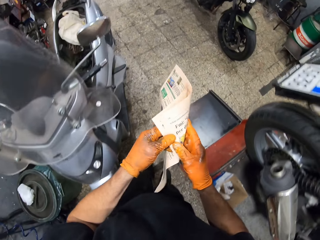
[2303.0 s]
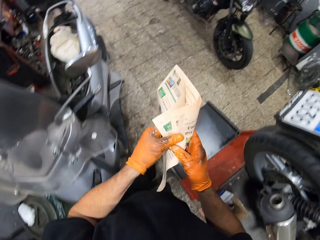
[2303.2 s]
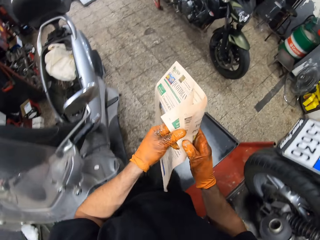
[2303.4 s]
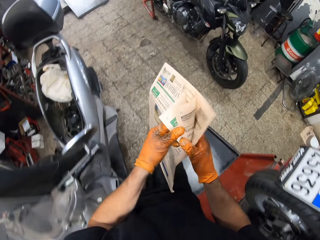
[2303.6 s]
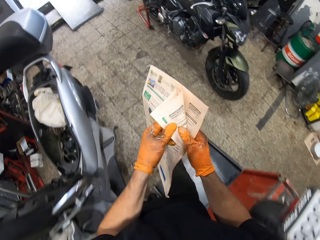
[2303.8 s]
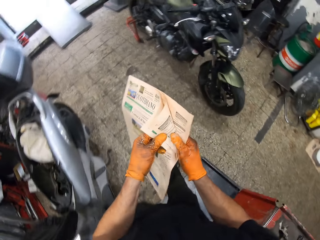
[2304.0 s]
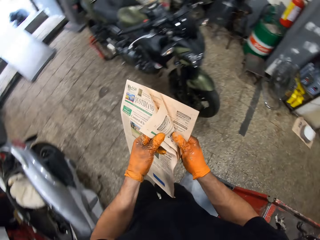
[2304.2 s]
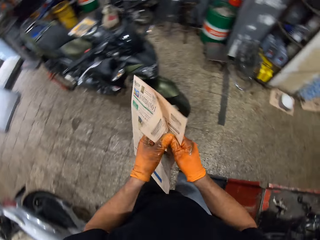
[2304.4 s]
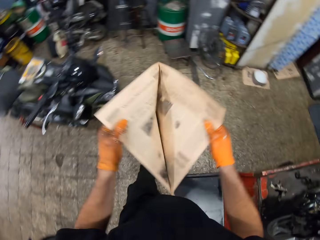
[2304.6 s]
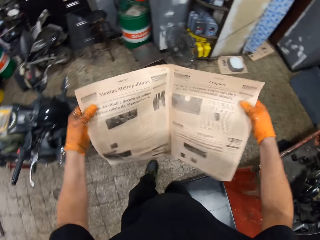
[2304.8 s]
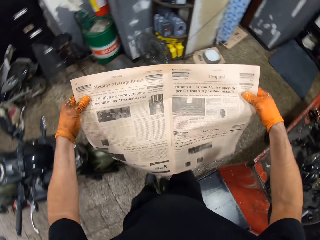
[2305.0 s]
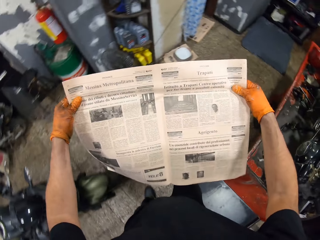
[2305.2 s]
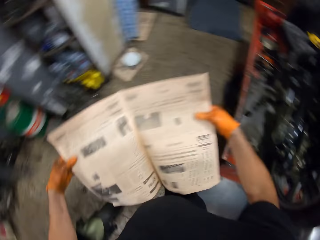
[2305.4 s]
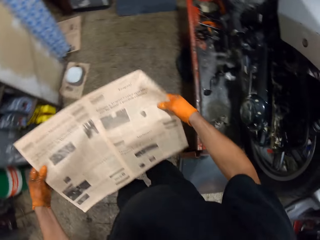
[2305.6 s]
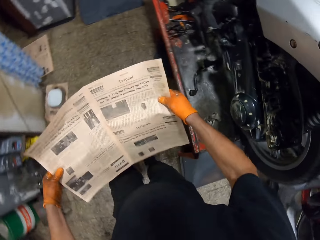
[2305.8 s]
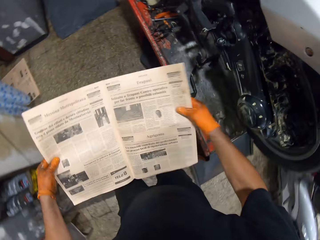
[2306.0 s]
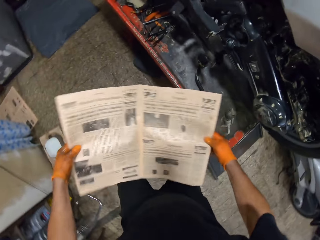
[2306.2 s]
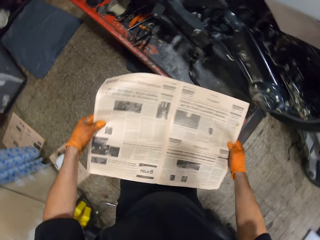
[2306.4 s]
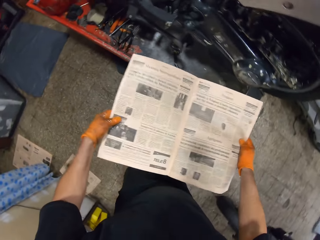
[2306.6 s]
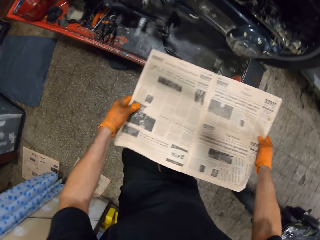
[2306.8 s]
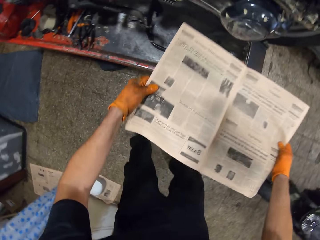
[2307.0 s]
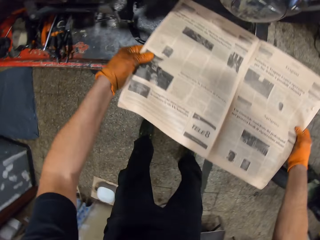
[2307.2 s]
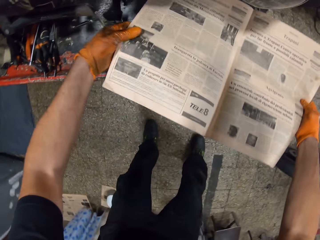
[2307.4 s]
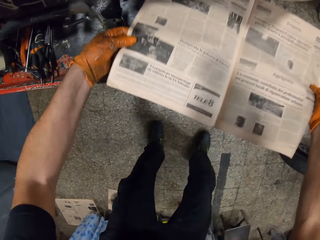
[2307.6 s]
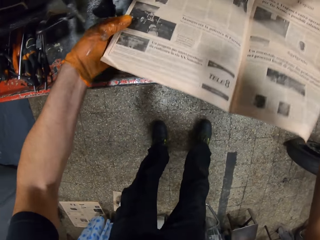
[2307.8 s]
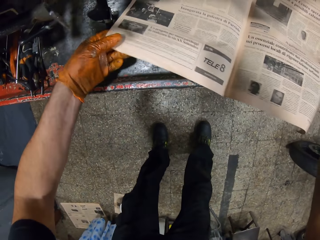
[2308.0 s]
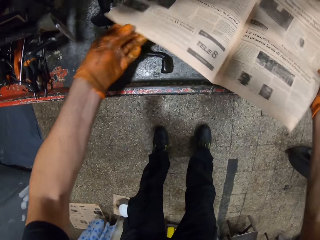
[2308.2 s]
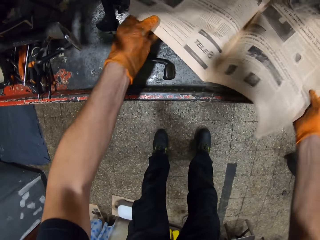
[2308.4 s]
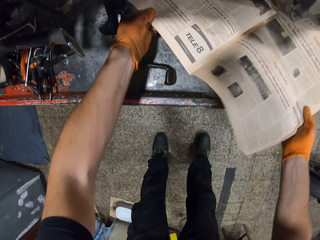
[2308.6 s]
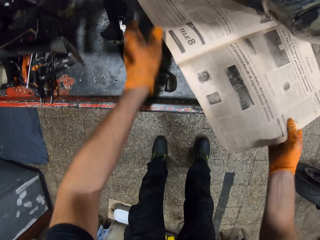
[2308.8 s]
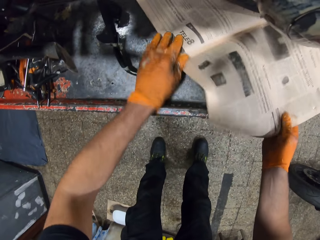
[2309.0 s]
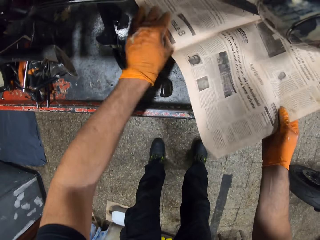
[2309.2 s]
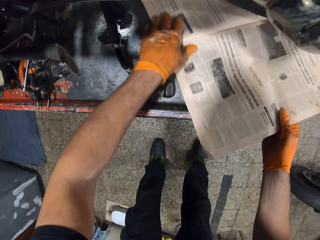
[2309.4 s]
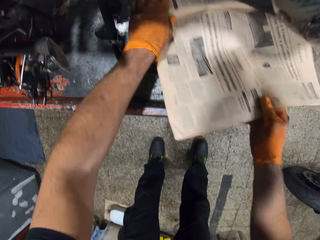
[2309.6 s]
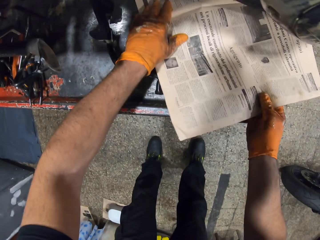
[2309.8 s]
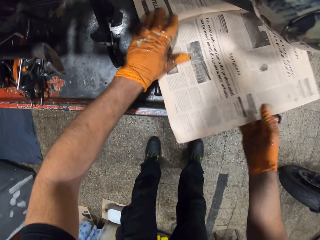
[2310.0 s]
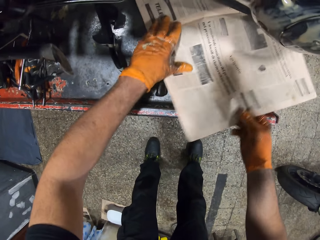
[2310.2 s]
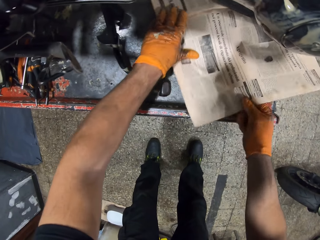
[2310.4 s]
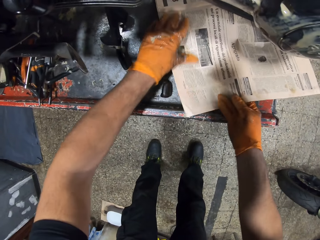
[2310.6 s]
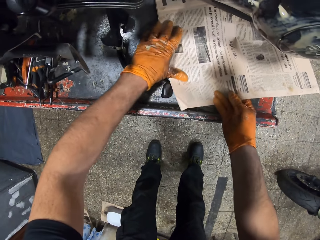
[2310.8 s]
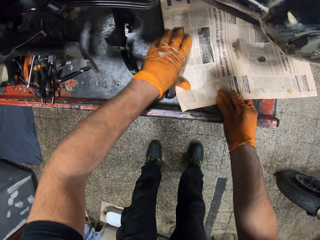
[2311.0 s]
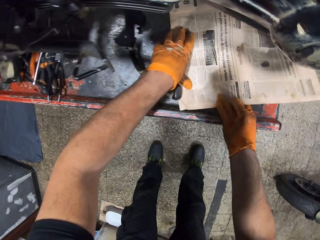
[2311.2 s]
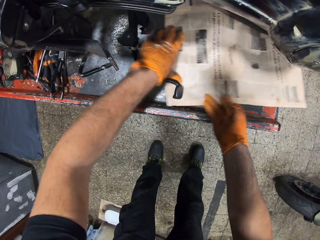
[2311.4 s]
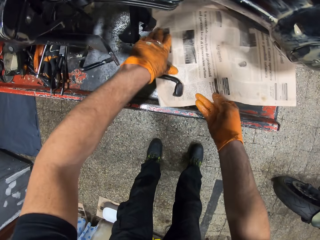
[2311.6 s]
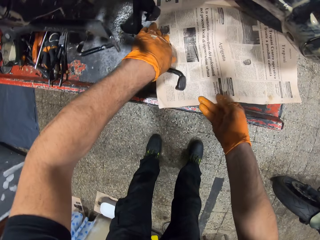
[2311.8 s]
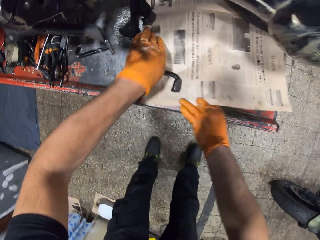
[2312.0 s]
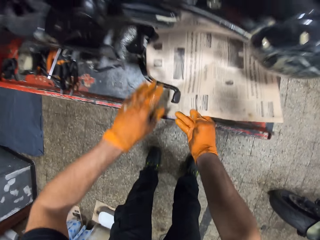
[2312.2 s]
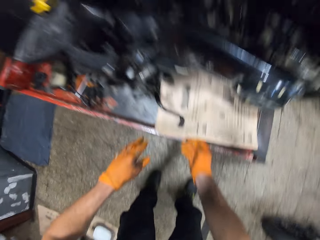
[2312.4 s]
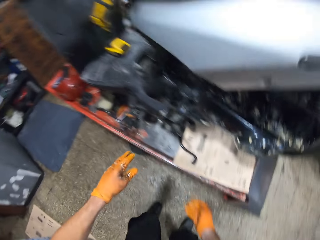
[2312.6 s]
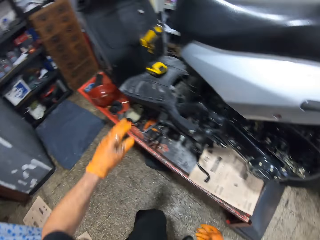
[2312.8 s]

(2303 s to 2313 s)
The camera wearer opens the newspaper with both gloved hands. He moves towards the scooter on the workshop lift table. He places the newspaper under the scooter on the workshop lift table with both gloved hands.

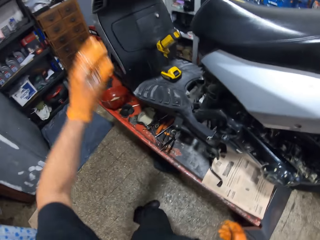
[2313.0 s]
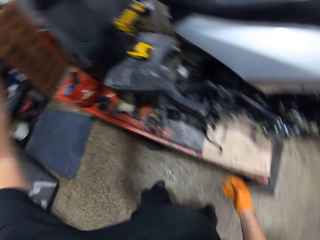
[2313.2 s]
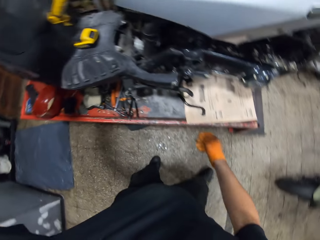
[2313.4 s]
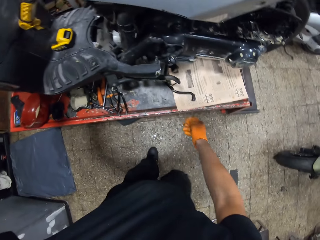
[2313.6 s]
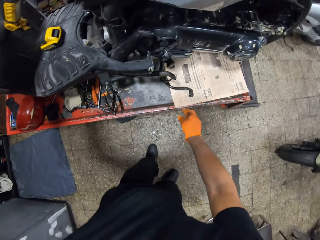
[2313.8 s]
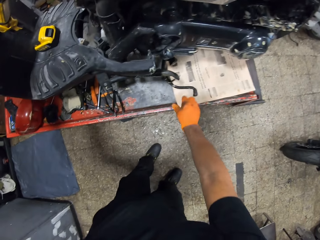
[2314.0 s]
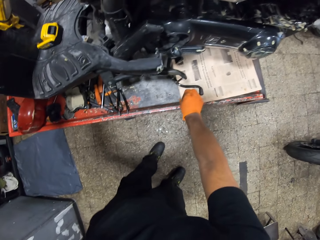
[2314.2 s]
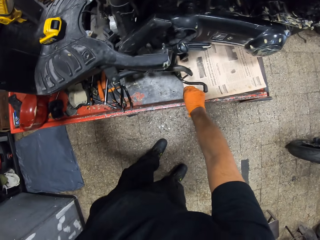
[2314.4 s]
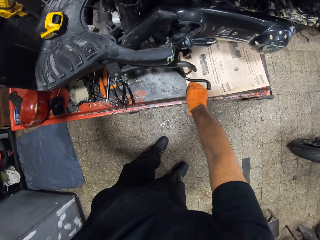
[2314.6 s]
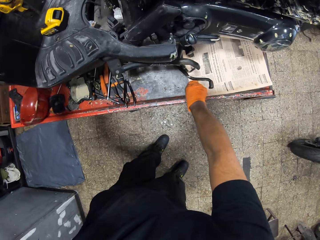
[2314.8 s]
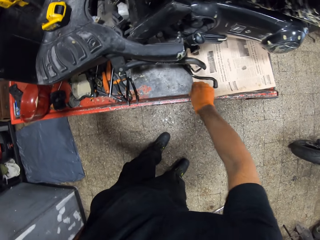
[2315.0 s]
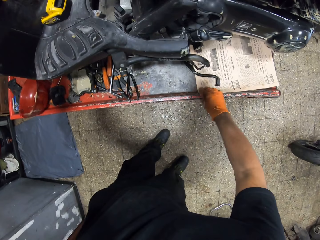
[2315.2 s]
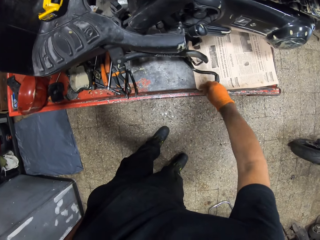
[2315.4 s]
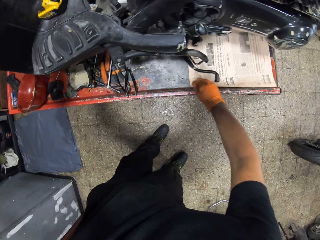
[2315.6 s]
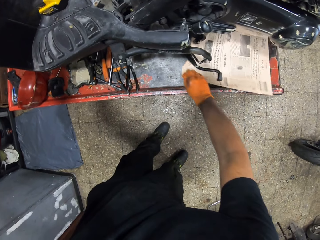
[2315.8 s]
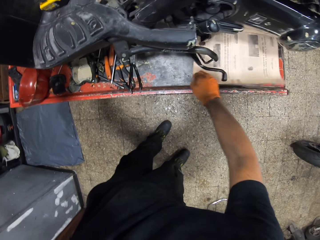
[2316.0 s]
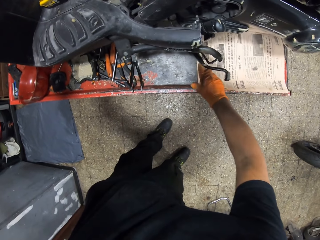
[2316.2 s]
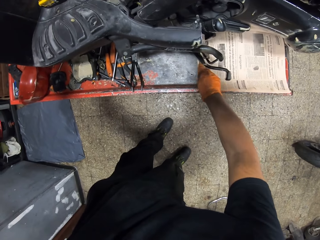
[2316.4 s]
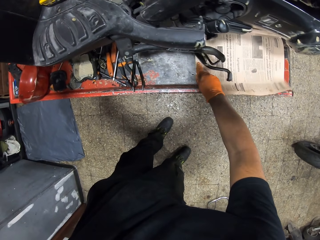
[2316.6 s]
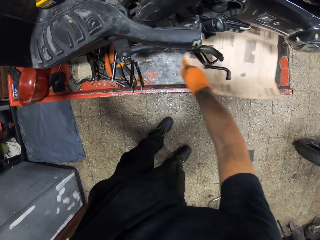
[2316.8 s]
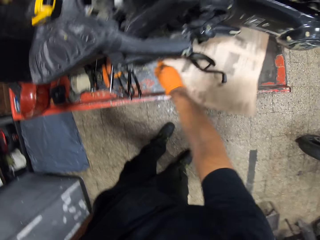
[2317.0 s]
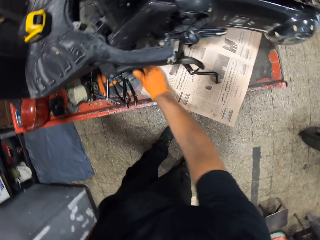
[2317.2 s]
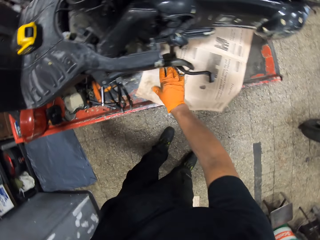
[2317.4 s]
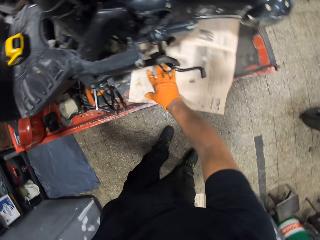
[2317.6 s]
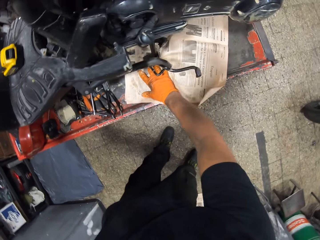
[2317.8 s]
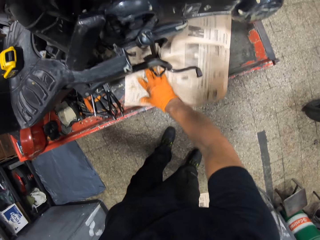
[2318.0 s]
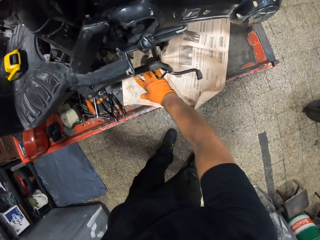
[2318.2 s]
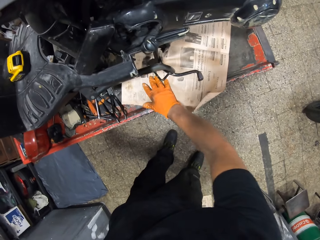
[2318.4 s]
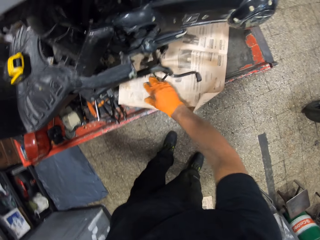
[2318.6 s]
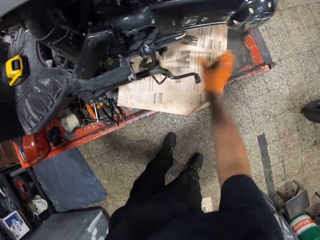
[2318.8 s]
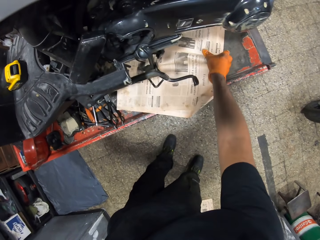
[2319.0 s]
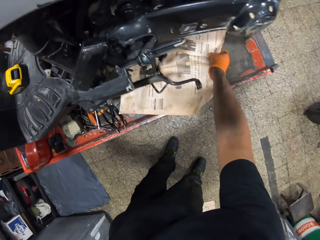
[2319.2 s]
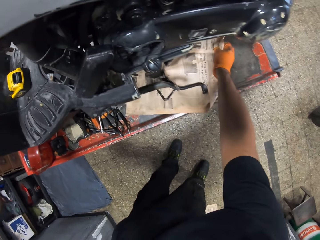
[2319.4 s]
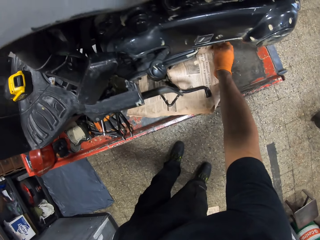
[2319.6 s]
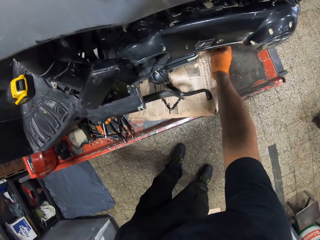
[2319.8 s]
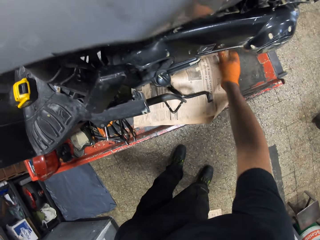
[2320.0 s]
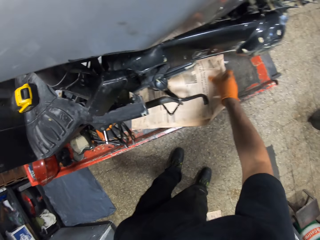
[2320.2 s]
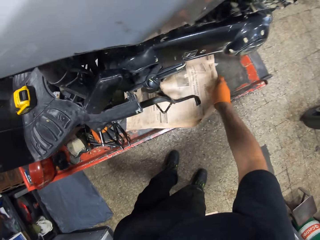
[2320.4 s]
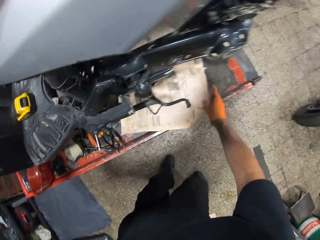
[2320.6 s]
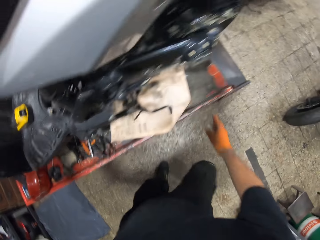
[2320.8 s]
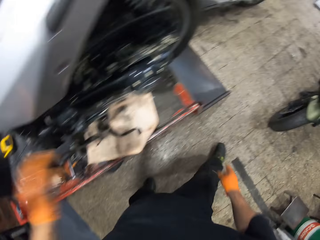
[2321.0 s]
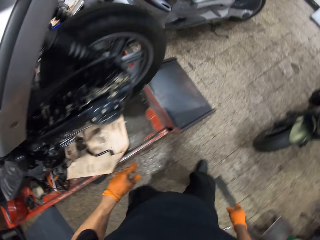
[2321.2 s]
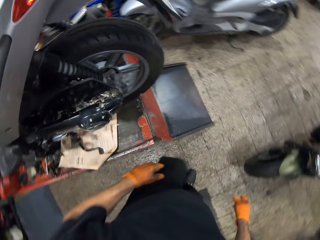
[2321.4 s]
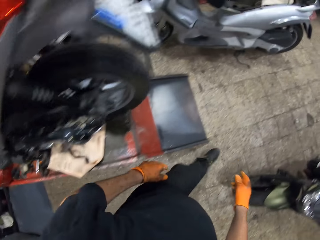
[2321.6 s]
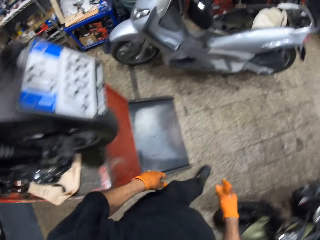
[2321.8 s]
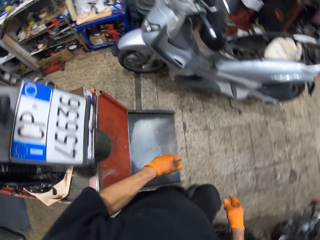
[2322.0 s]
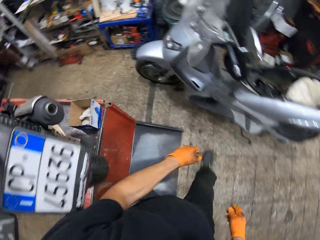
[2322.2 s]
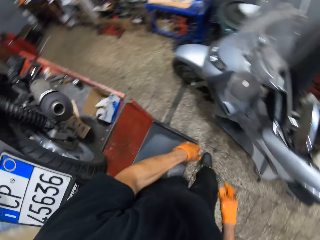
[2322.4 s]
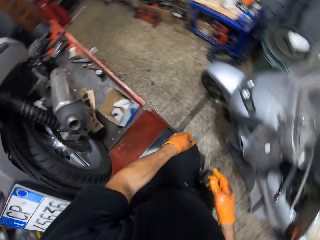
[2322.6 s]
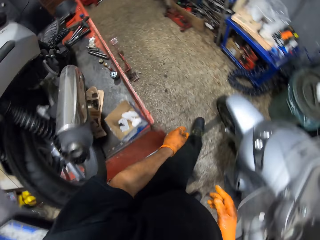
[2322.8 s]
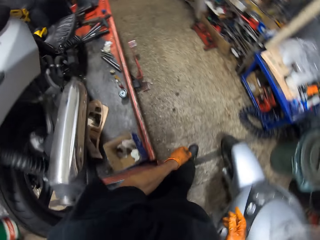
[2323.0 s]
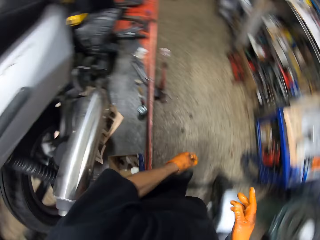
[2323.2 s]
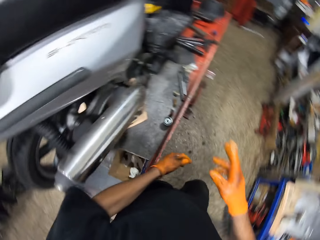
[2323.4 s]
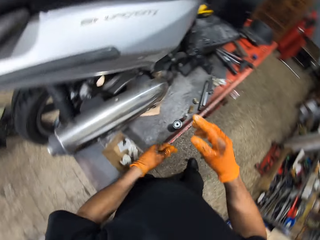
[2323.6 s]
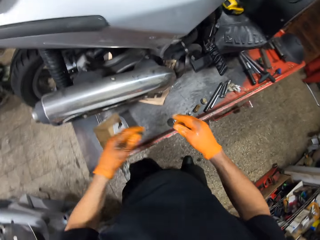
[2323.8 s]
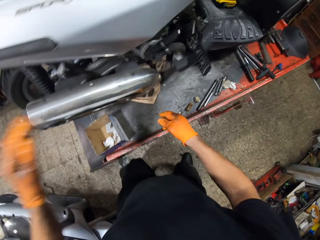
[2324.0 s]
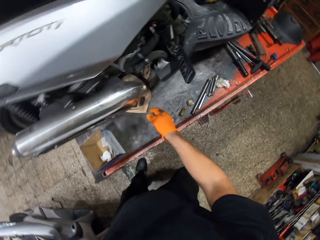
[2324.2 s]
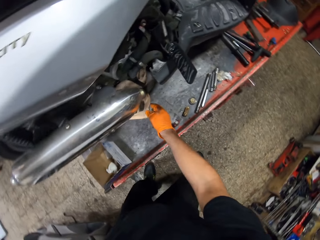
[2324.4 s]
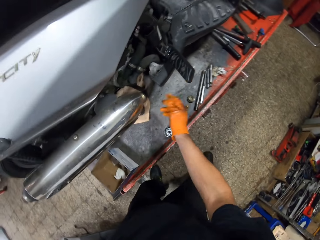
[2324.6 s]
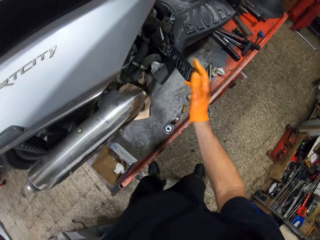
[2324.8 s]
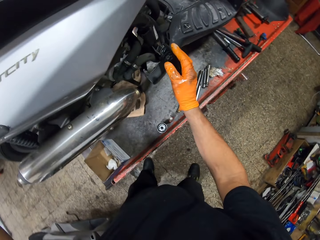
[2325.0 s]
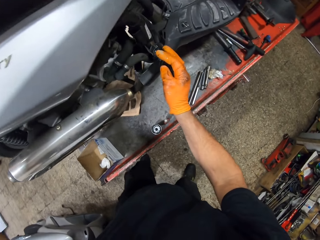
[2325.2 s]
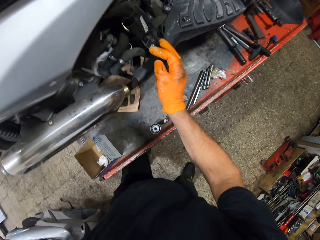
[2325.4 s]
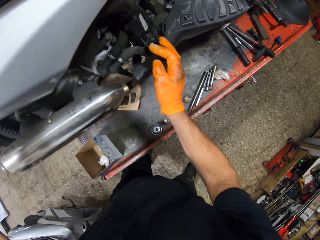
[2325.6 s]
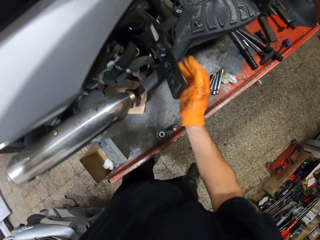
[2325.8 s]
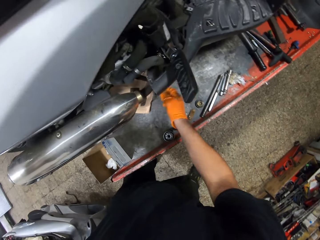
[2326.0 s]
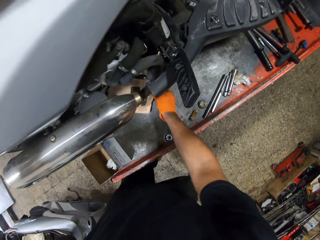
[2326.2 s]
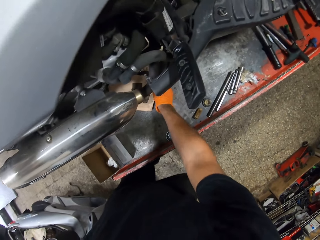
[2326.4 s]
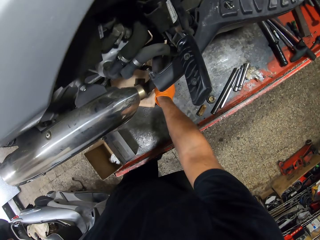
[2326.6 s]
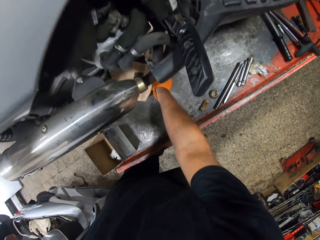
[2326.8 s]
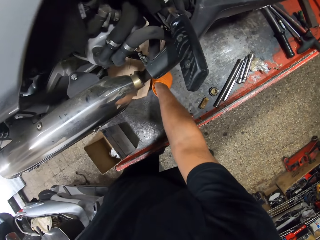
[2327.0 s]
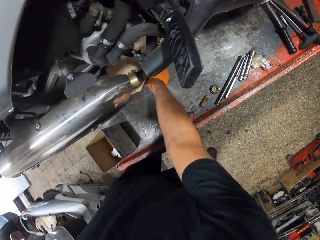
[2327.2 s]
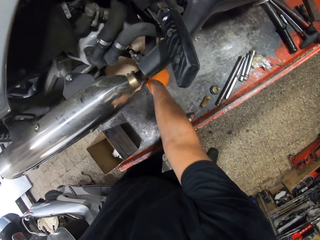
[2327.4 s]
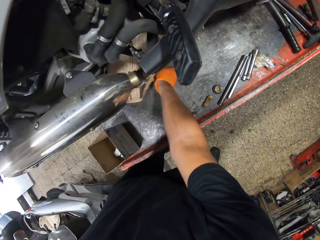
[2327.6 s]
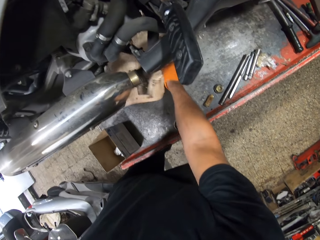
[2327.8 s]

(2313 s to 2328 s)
The camera wearer touches the scooter on the workshop lift table with his gloved left hand. He places the newspaper under the scooter on the workshop lift table with his gloved right hand. He pushes the newspaper. He moves to the other side of the scooter on the workshop lift table. He places the newspaper under the scooter on the workshop lift table with his gloved right hand. He touches the brake pedal of the scooter on the workshop lift table with his gloved right hand. He removes his gloved right hand from the brake pedal of the scooter on the workshop lift table. He places the newspaper under the scooter on the workshop lift table with his gloved right hand.
